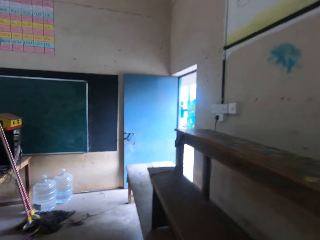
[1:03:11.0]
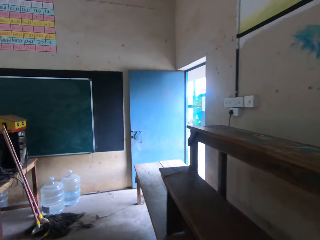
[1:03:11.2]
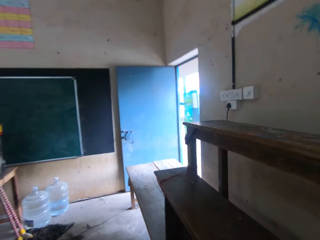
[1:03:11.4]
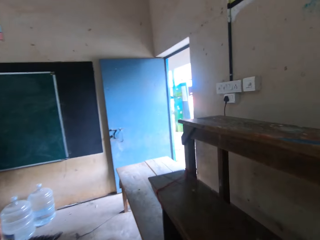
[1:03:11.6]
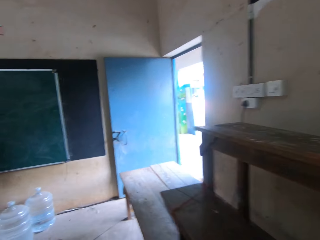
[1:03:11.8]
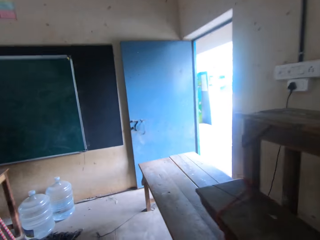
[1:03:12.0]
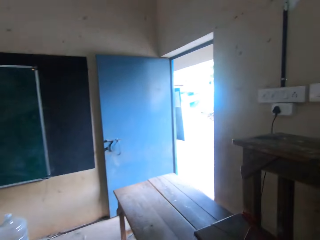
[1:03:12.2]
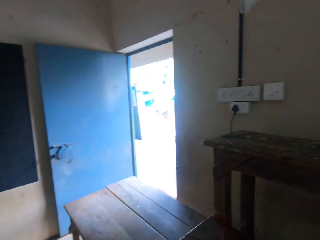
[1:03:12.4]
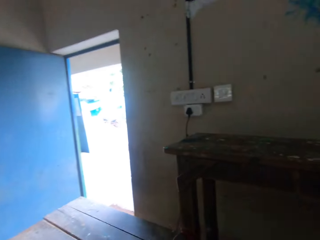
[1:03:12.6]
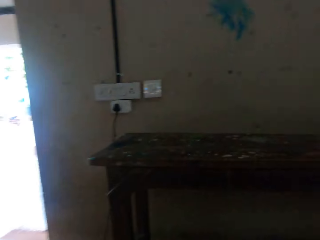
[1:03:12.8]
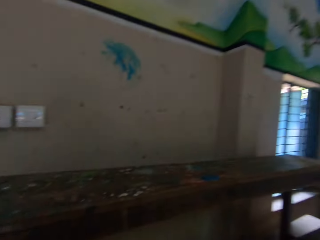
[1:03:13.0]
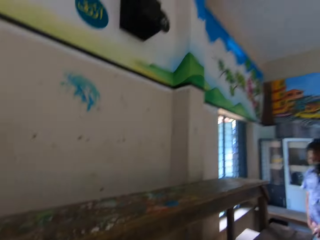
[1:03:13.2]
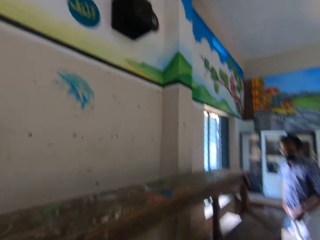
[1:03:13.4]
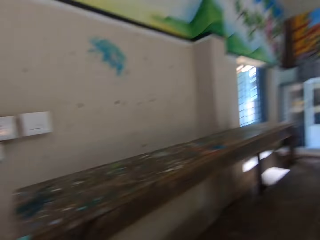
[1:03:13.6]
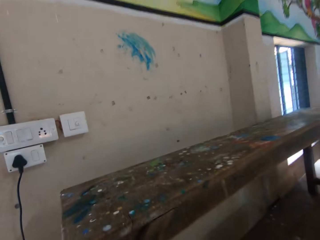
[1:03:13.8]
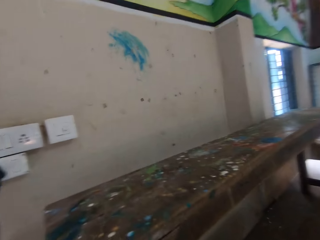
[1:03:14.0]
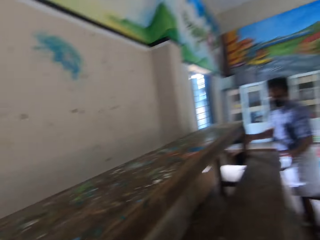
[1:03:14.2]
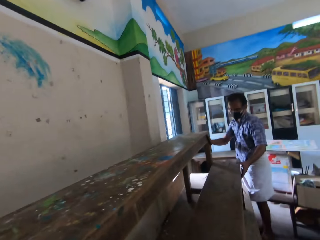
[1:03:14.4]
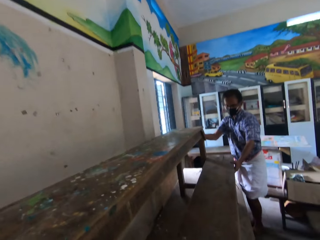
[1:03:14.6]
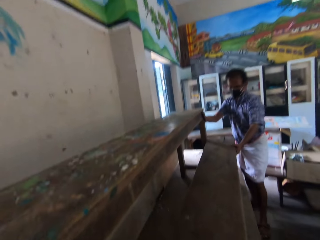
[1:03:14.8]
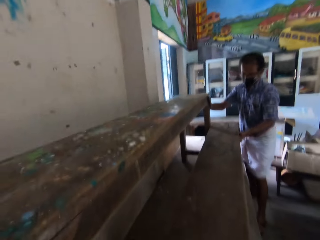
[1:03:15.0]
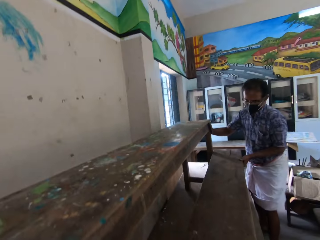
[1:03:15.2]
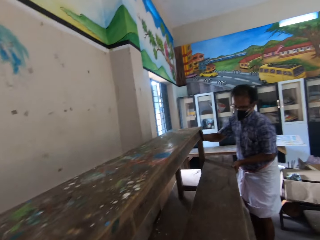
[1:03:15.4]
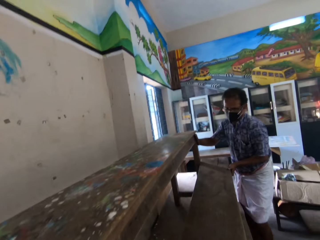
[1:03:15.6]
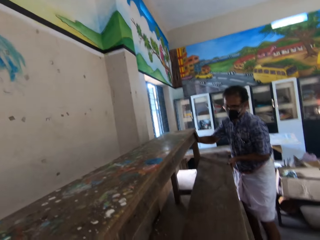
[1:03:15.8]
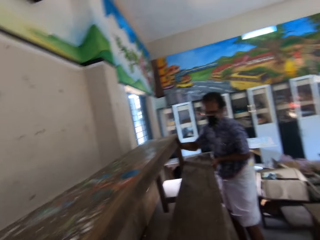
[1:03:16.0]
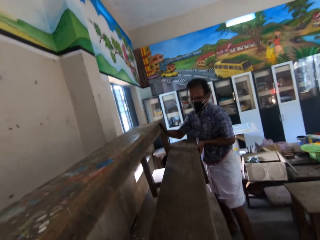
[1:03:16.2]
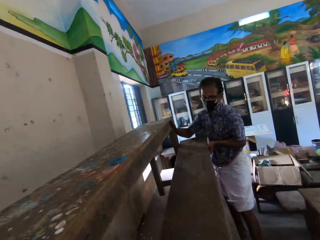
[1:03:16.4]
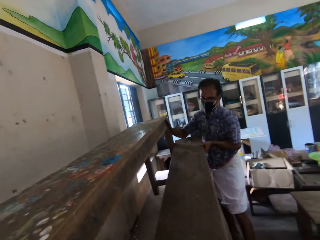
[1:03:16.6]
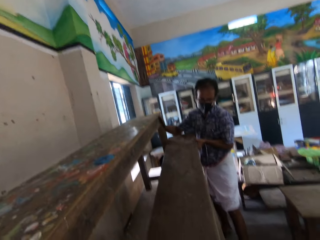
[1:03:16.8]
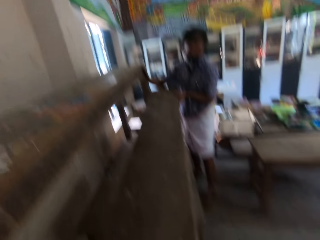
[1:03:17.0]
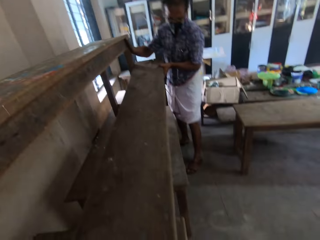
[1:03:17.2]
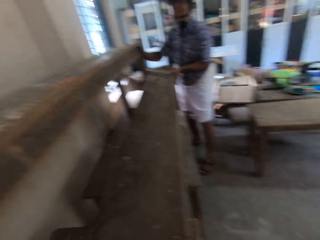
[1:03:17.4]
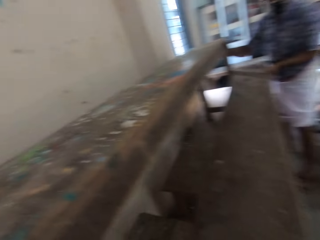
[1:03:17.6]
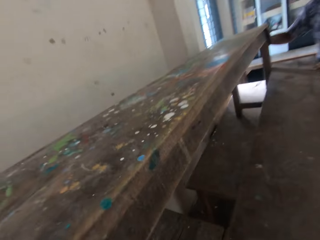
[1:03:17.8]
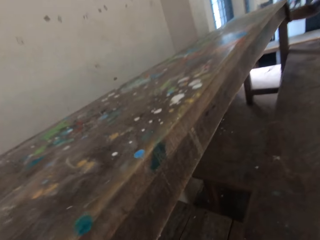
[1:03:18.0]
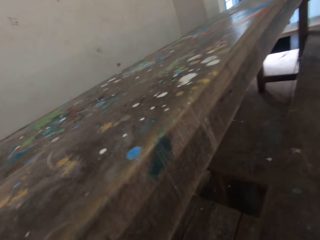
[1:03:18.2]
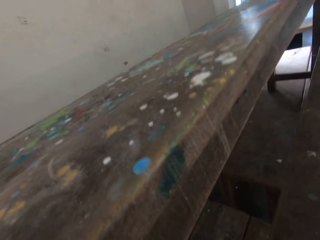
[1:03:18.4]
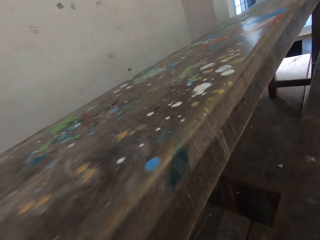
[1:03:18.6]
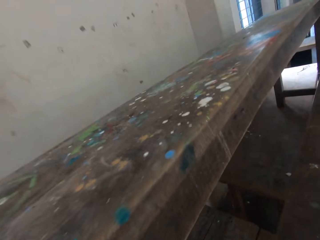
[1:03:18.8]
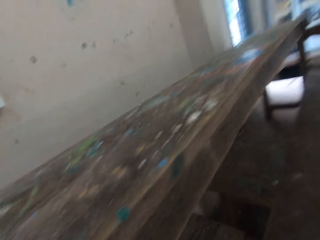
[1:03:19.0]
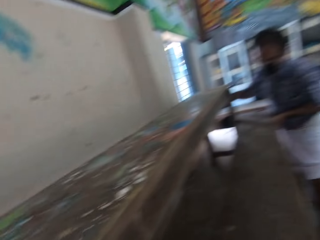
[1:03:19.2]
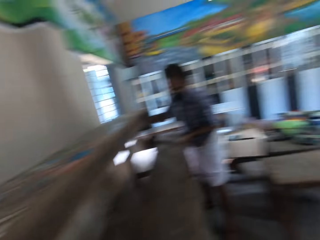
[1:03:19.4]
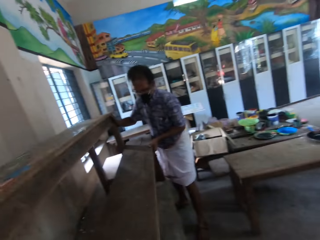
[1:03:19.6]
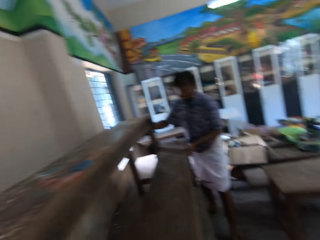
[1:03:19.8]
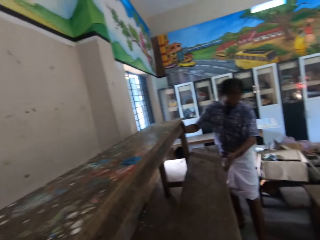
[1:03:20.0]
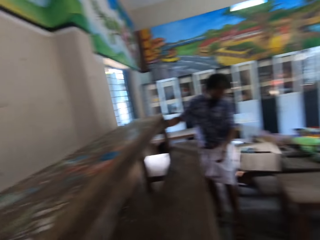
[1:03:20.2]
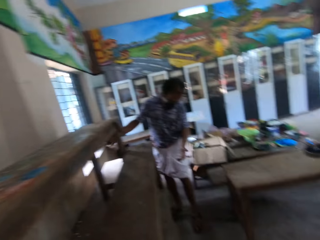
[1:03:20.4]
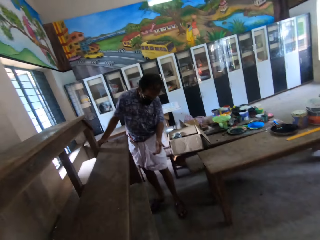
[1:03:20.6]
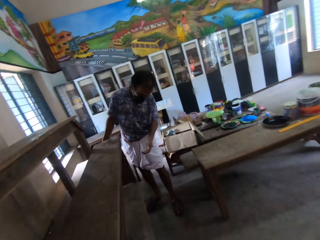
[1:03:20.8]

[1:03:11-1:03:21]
The camera wearer walks in the room. A man holds the structure. The man moves a bench on a floor with his hands.

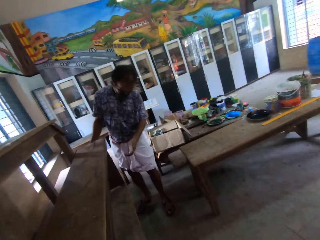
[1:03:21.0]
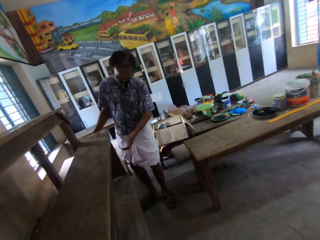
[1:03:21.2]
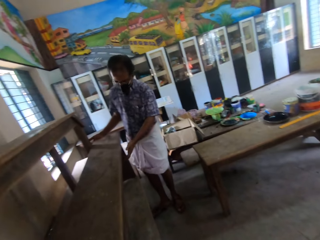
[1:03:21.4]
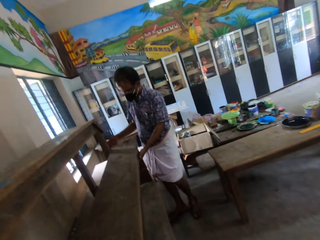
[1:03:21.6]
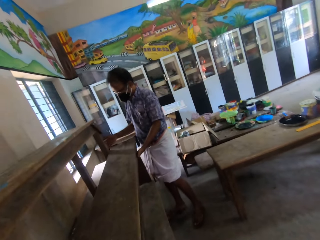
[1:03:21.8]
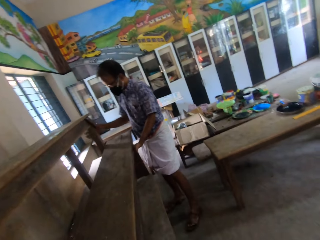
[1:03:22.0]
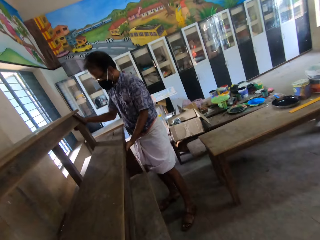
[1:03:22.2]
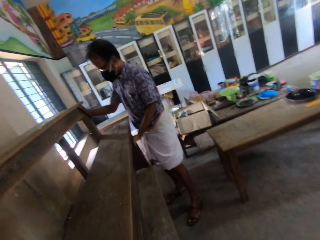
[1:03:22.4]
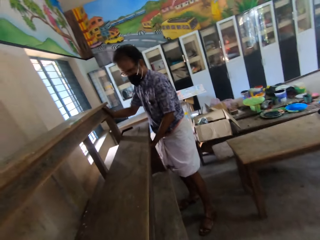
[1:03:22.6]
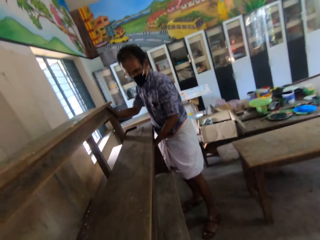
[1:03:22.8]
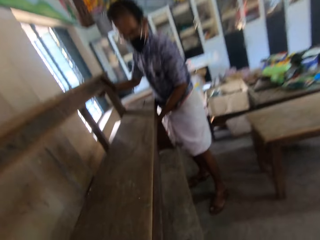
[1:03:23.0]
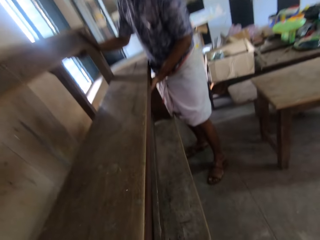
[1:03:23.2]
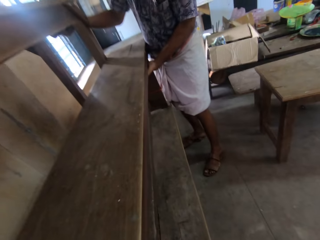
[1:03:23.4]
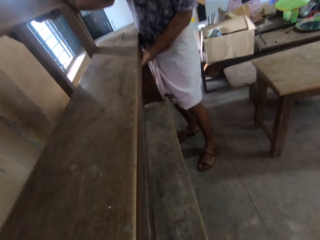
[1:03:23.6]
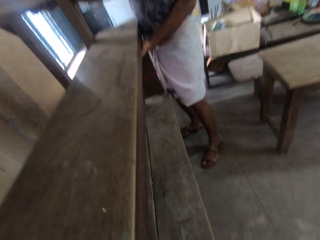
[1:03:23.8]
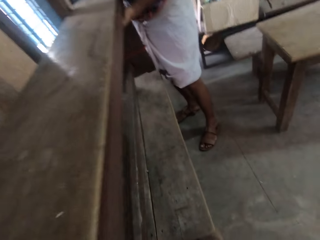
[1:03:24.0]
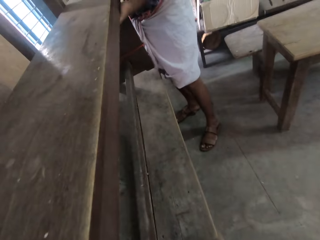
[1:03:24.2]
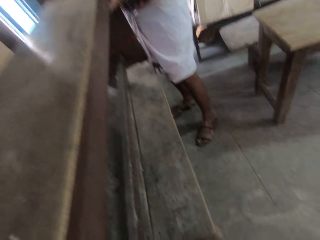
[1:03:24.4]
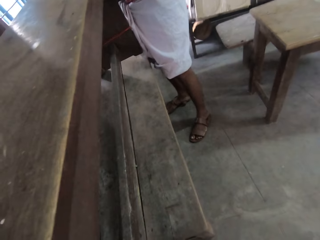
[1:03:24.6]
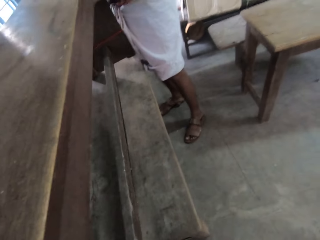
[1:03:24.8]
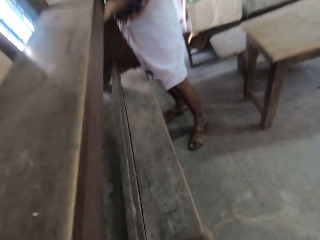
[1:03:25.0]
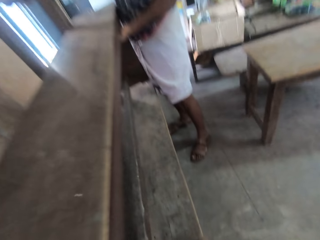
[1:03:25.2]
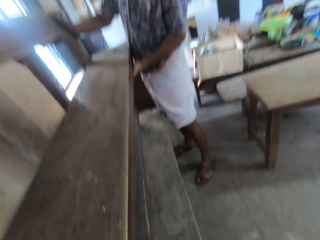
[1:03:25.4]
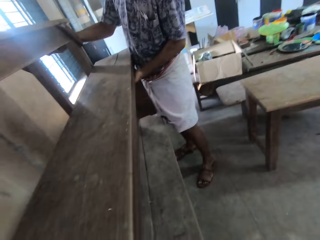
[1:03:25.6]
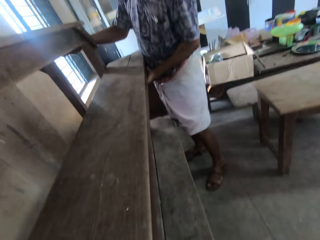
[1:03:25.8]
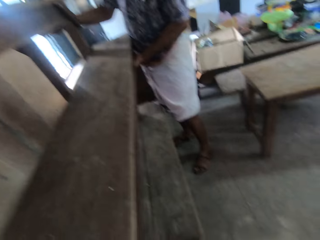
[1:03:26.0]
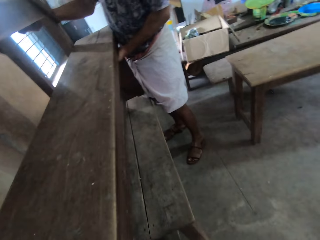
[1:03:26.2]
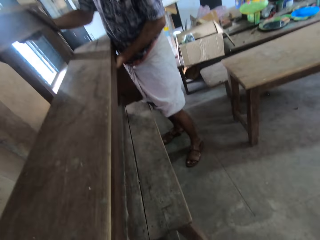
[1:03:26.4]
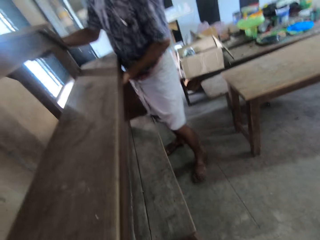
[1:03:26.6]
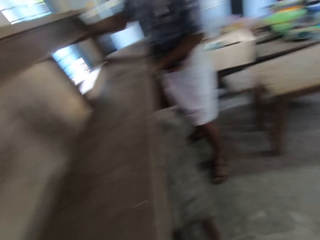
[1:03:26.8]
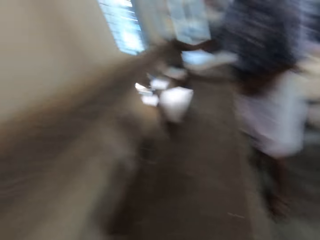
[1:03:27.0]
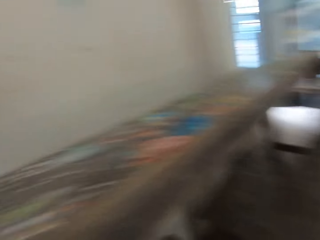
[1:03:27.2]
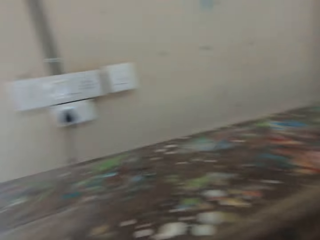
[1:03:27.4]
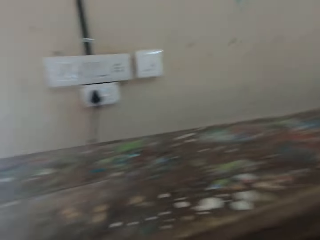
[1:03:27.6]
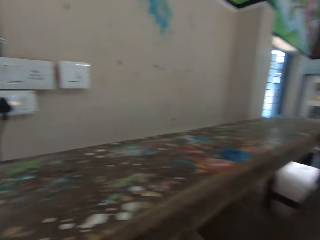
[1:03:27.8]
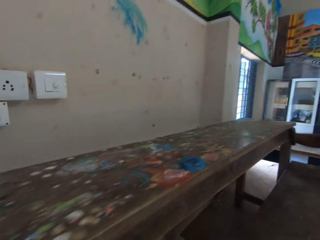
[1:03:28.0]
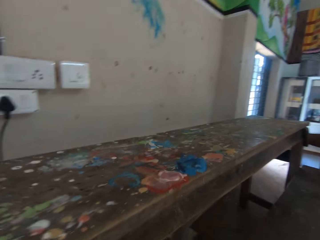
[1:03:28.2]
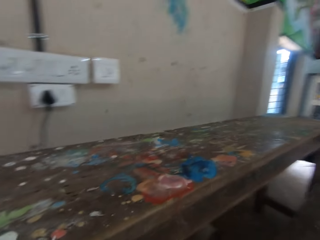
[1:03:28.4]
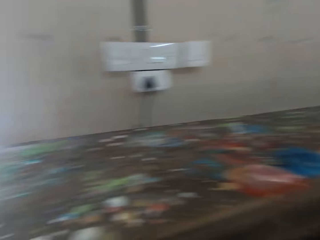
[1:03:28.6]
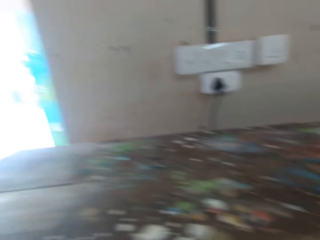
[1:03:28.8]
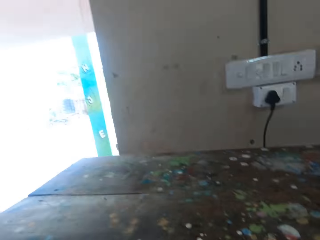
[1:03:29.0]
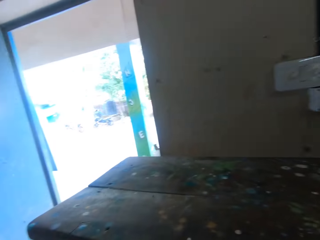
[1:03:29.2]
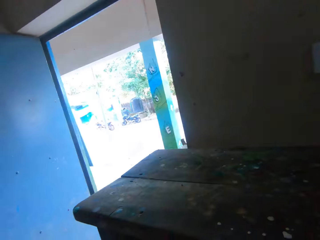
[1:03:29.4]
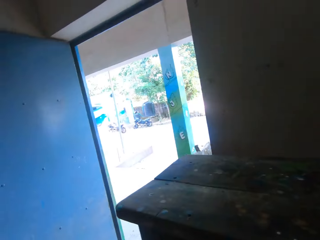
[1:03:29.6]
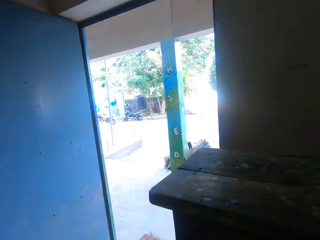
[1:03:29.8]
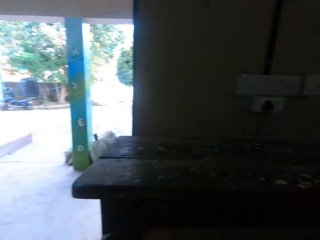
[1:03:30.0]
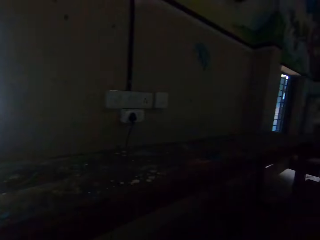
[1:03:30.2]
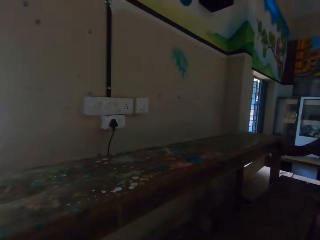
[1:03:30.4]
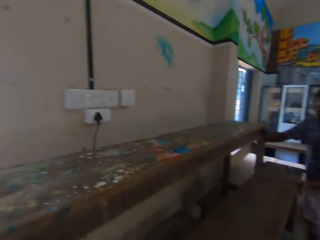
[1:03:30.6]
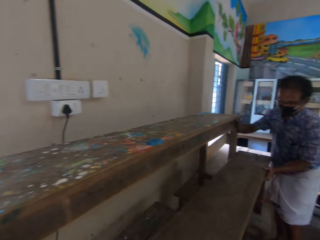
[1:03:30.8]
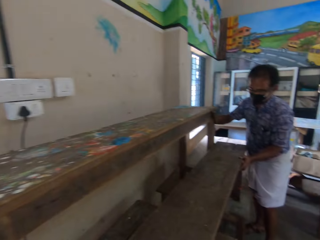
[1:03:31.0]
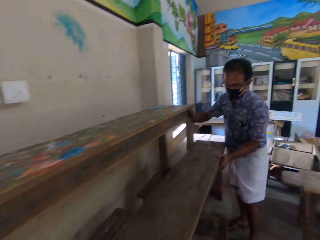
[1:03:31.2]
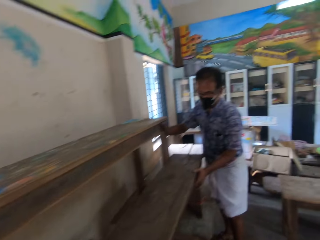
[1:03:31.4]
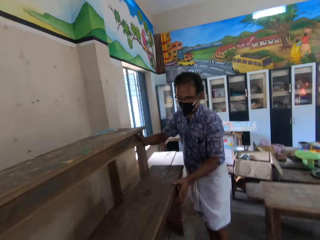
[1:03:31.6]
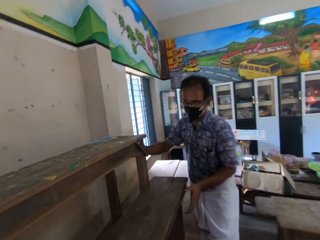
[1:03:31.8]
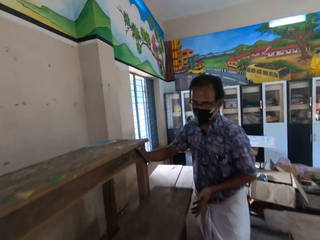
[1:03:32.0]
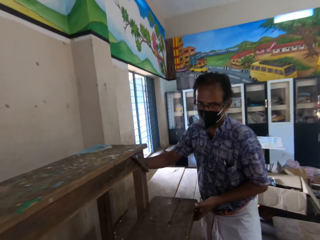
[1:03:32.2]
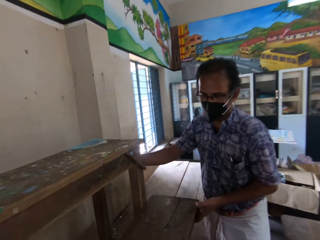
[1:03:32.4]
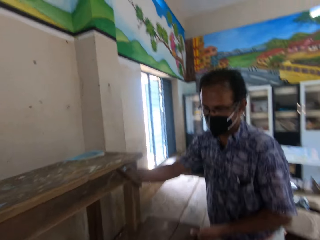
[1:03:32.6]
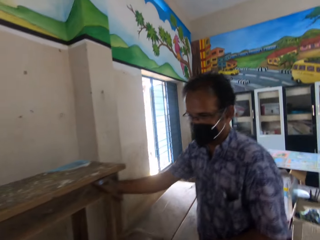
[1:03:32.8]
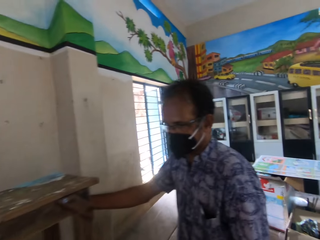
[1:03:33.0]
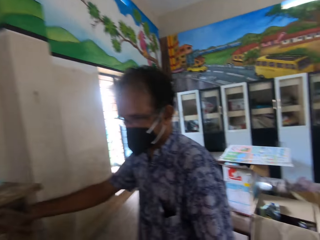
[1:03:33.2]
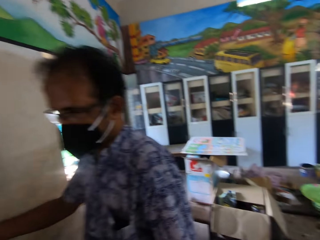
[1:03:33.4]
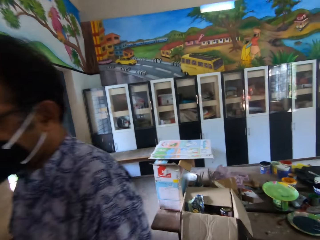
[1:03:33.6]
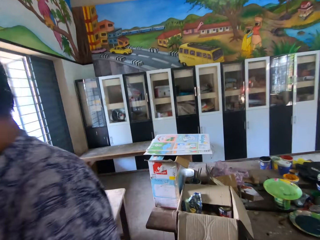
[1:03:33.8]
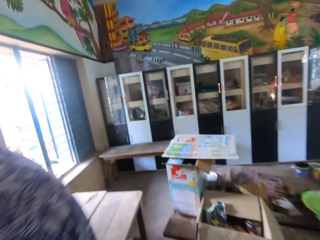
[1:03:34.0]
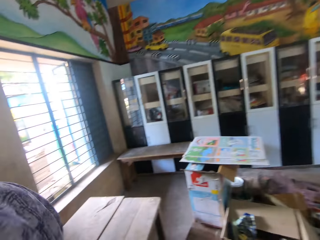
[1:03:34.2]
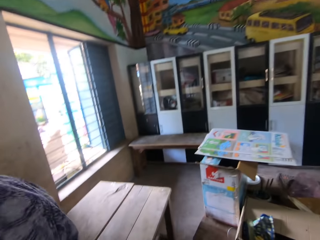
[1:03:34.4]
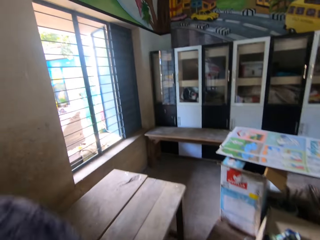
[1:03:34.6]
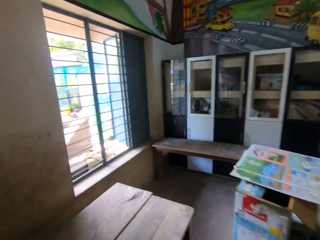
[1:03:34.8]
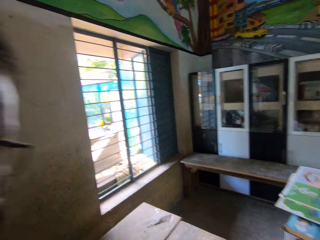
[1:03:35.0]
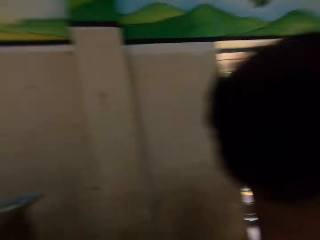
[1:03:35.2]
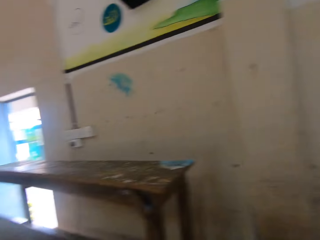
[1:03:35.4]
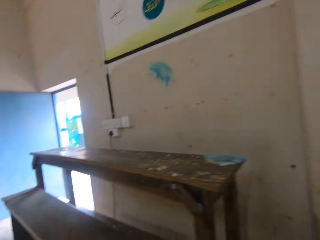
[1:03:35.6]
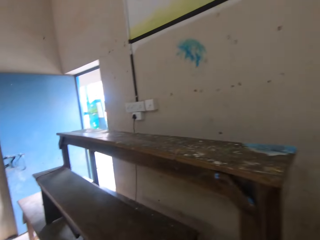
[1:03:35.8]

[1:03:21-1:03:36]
The man moves the bench on the floor with both hands. The camera wearer walks around the room.
